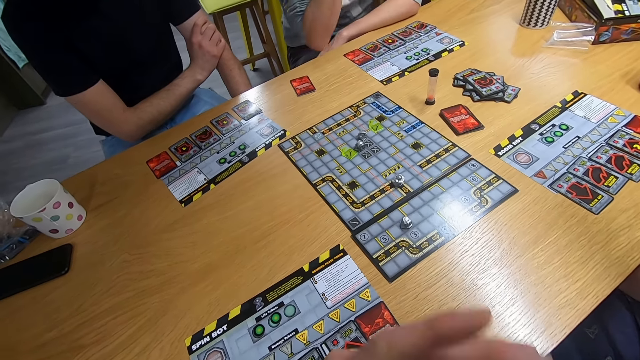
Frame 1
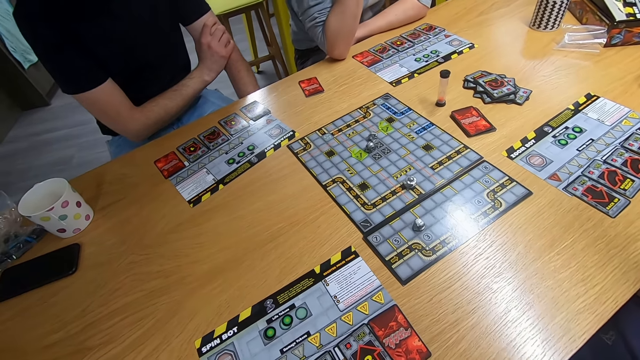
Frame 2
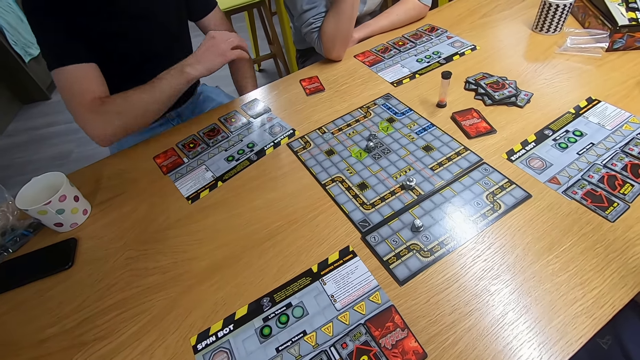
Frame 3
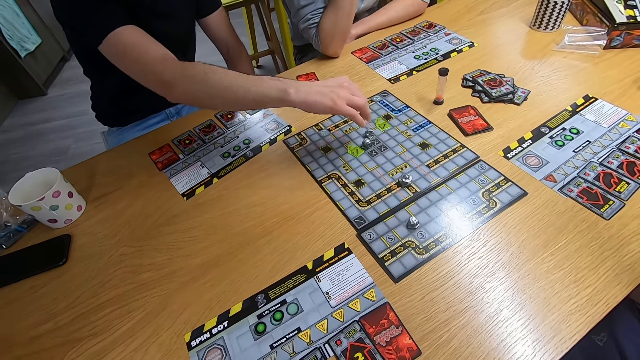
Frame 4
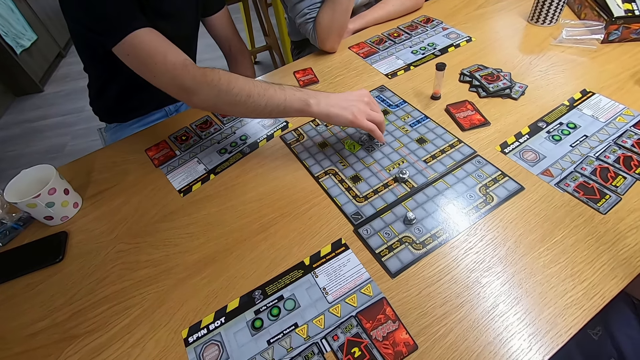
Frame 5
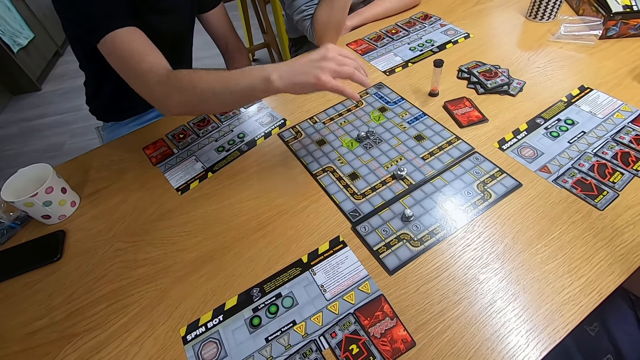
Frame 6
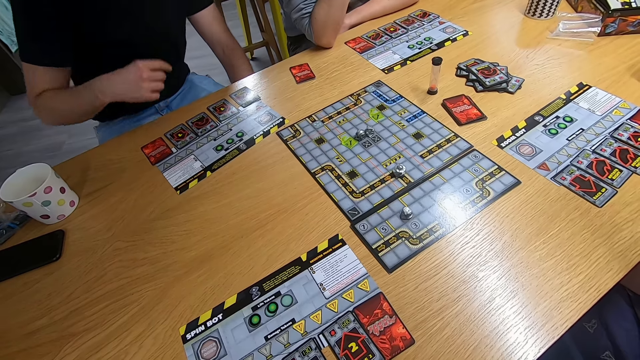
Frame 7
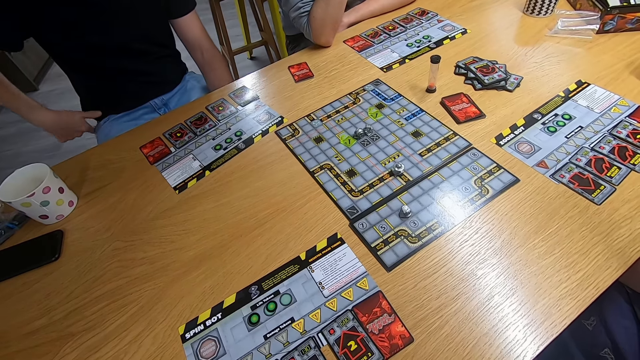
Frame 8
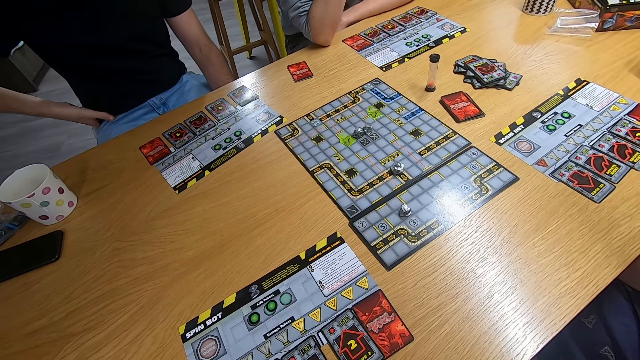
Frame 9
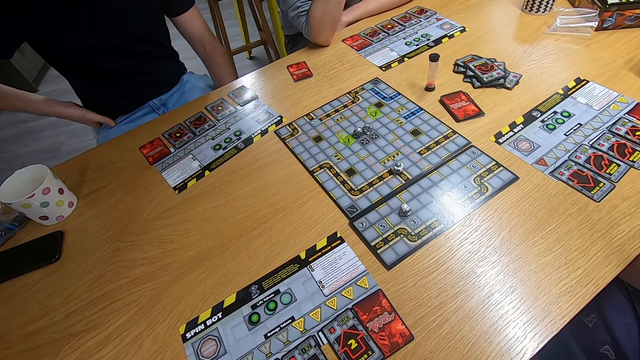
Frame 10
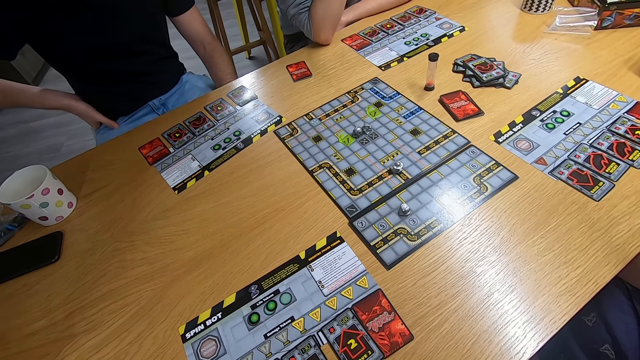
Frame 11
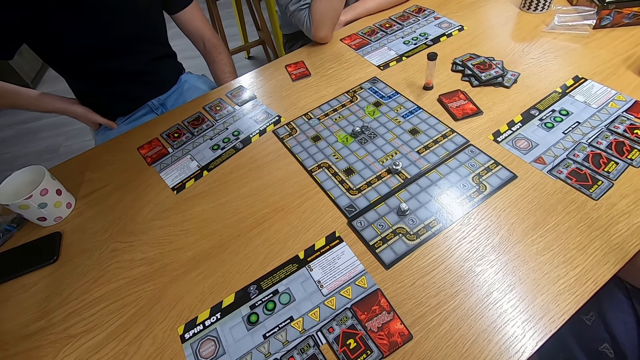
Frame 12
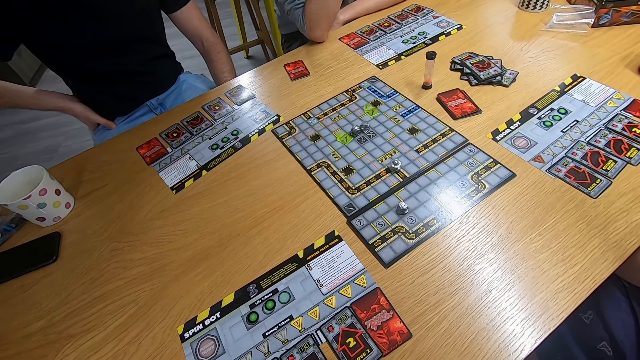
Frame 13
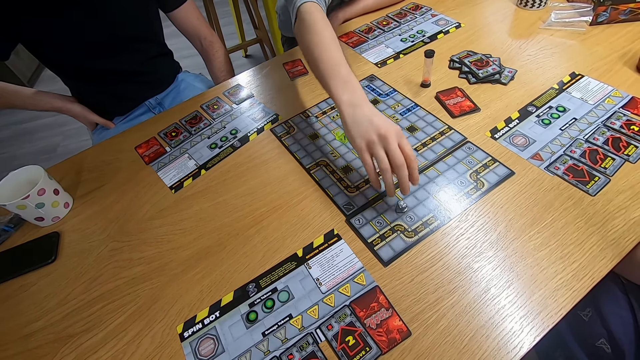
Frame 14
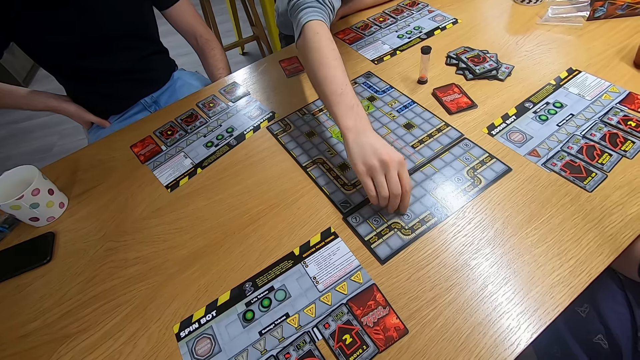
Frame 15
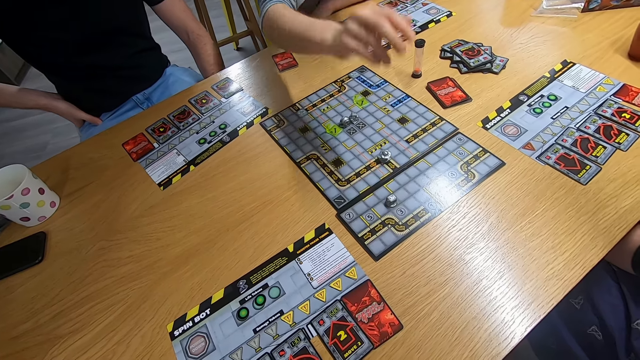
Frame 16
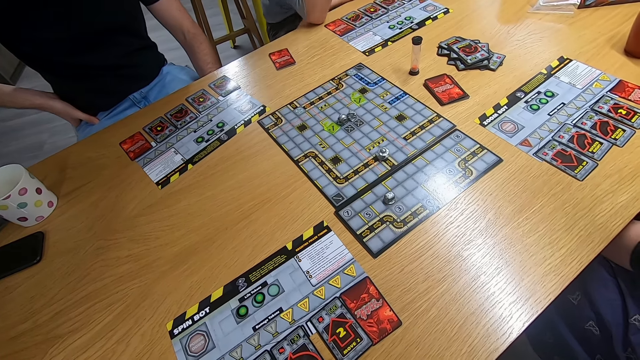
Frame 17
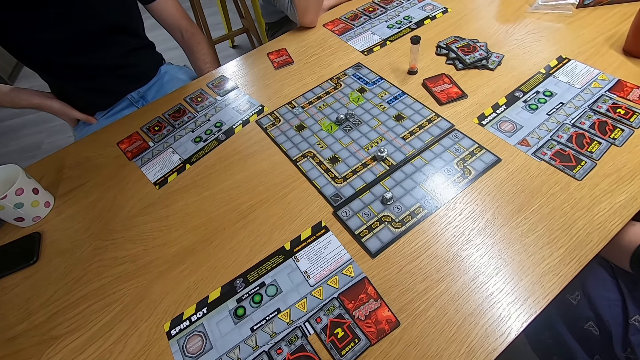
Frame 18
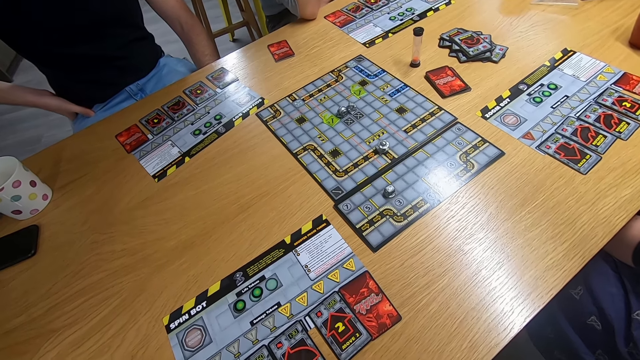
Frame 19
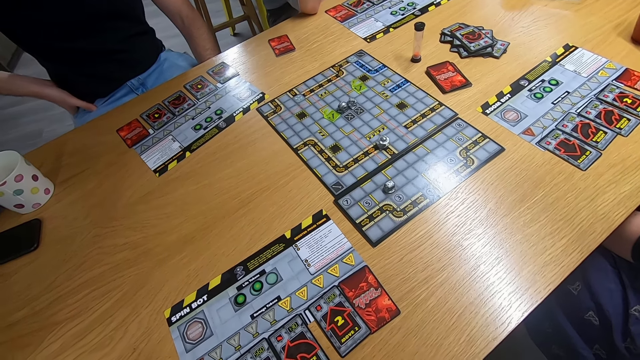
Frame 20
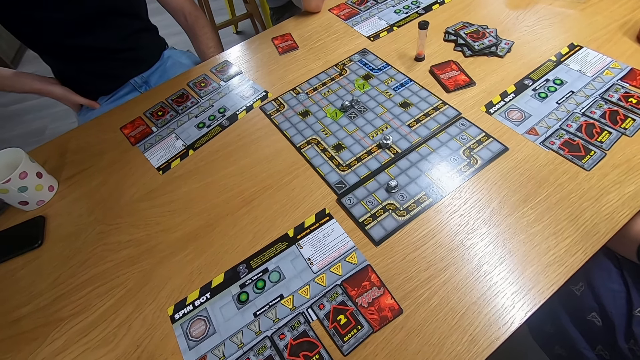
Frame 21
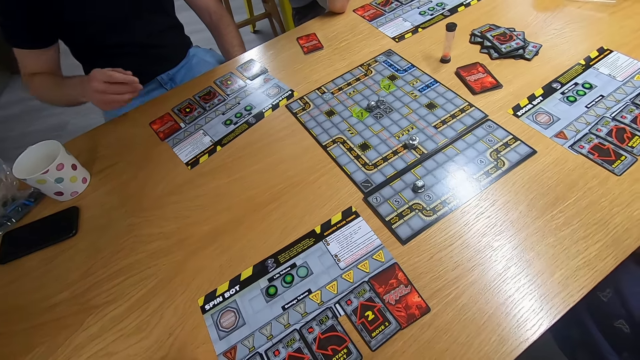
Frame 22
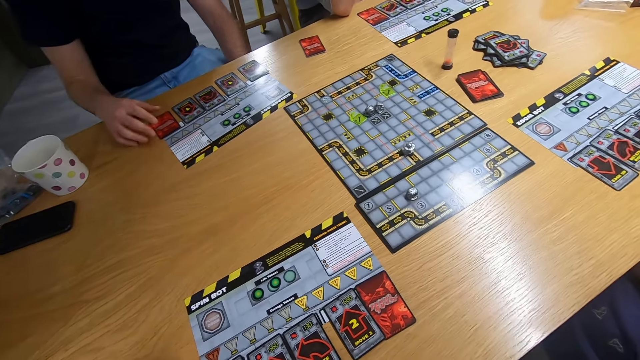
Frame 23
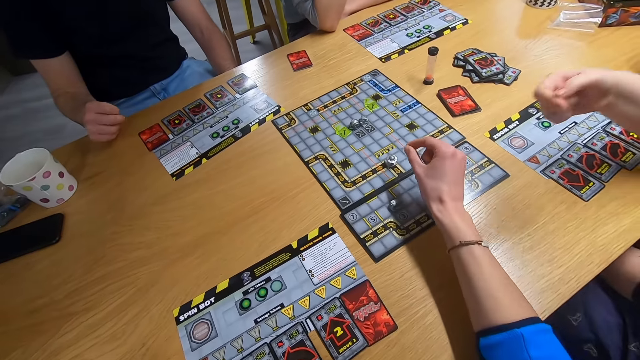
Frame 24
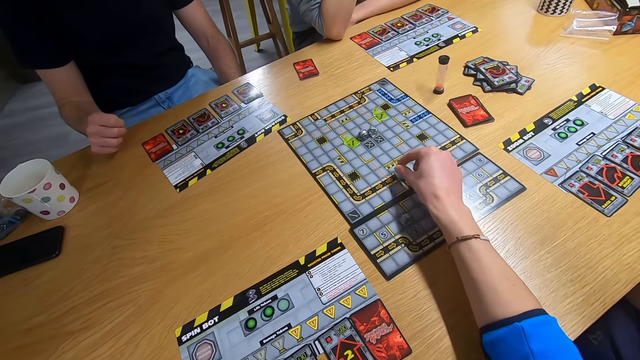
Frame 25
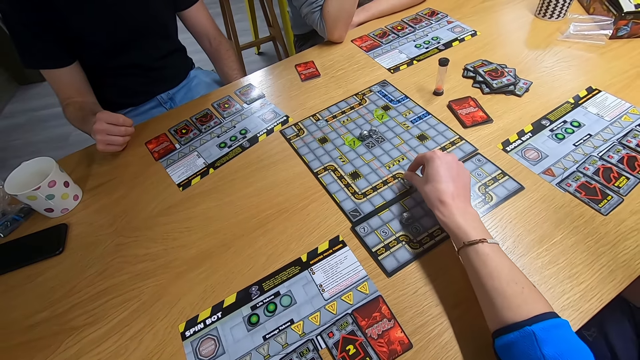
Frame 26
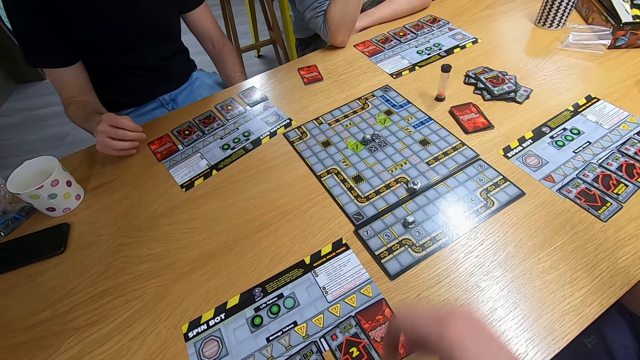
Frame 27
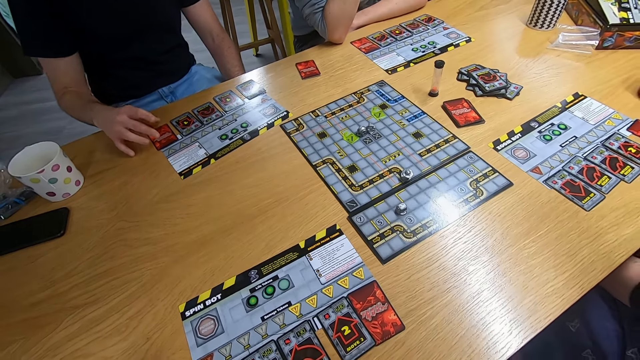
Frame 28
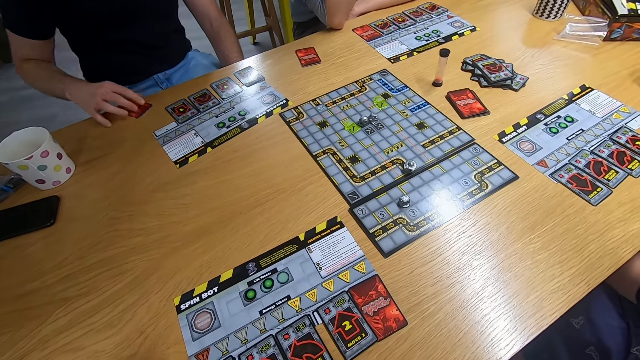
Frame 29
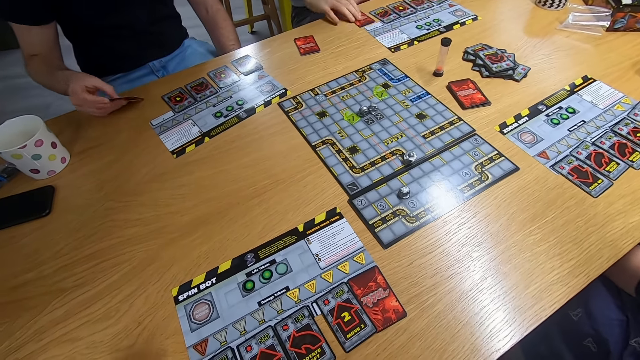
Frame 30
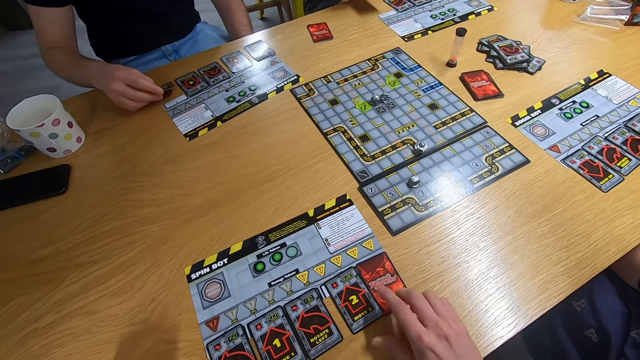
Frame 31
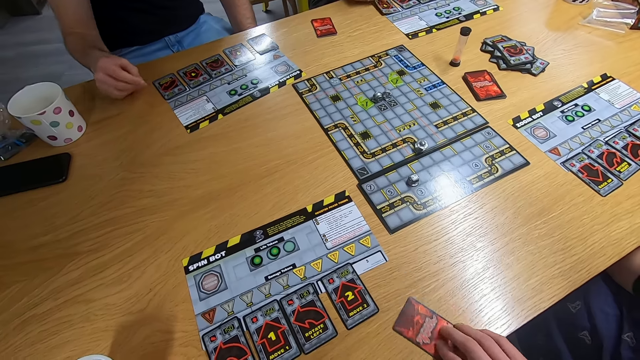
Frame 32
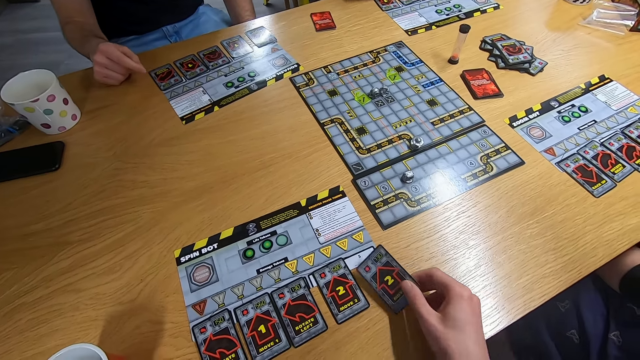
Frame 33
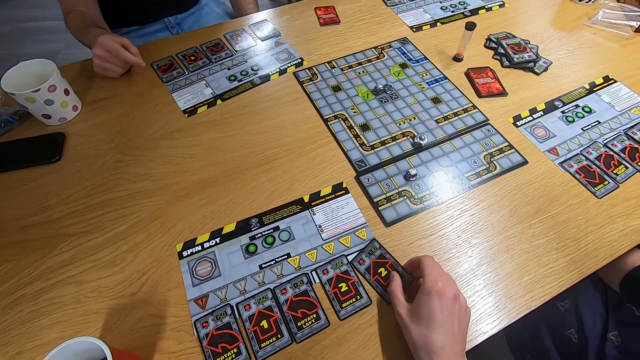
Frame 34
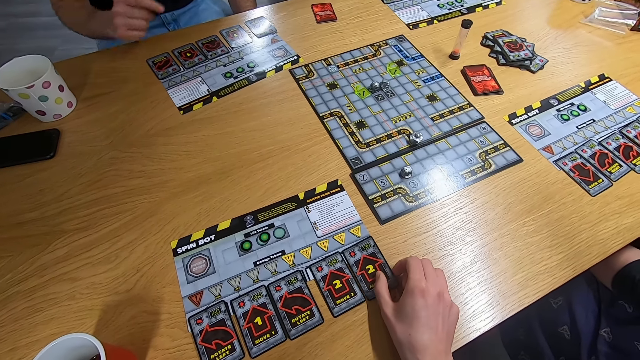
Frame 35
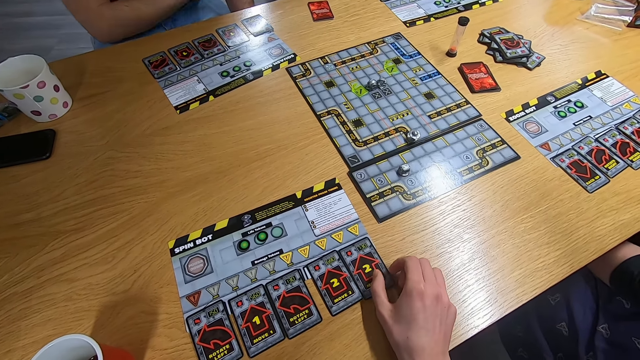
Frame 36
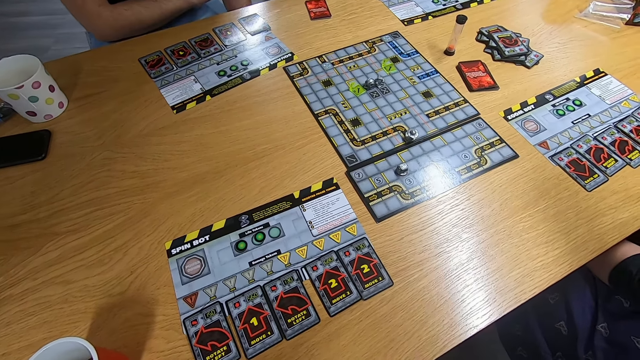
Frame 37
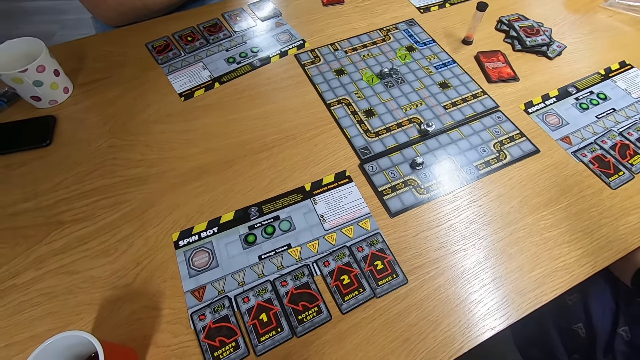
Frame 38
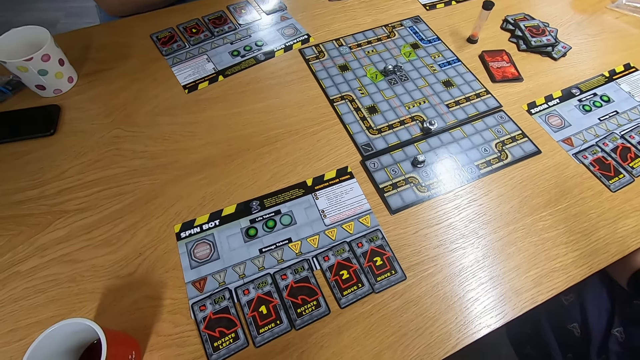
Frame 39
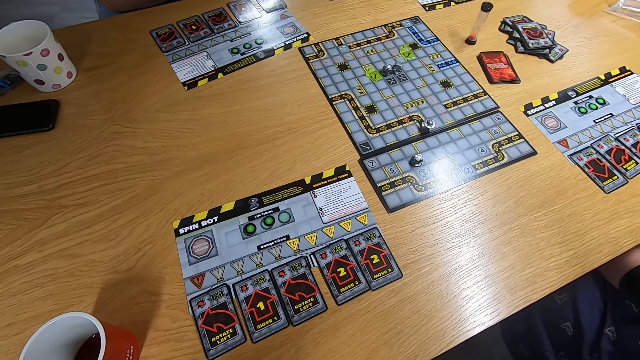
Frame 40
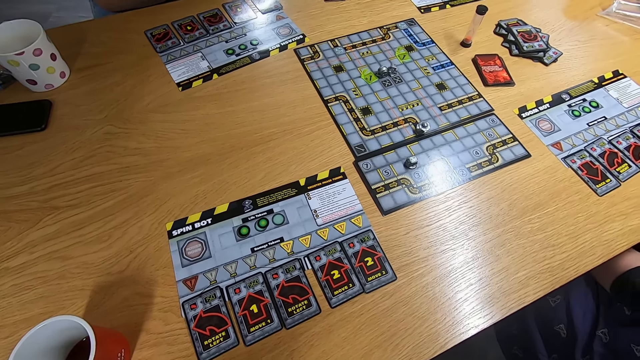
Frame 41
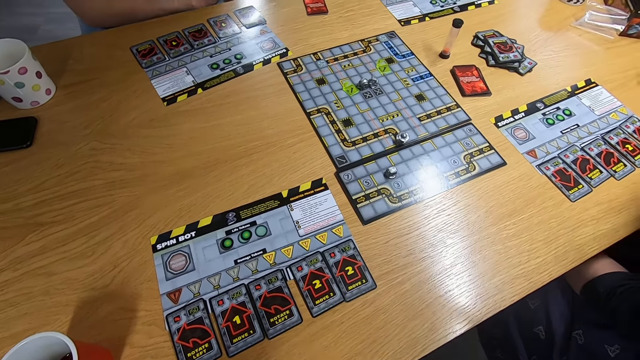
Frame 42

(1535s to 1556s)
The camera wearer swings the left hand. A man swings the right hand and plays the board game. The camera wearer stares at the board game. Another man swings the right hand. The other man plays the board game. The camera wearer stares at the board game. The first man swings the right hand. A lady swings the right hand. The camera wearer swings the right hand and plays the board game. The first man picks up the card with the right hand. The other man picks up the card with the right hand. The first man drops the card on the desk. The camera wearer picks up the card with the right hand and drops the card on the desk. They stare at the card.
